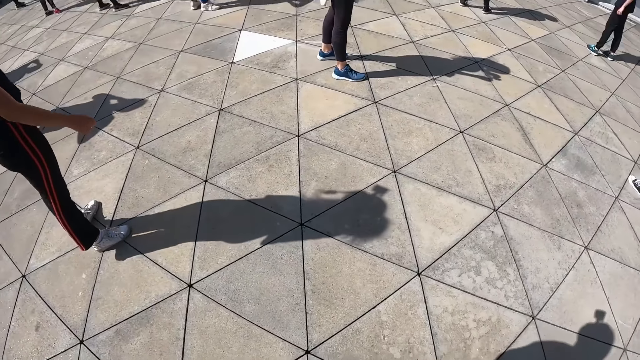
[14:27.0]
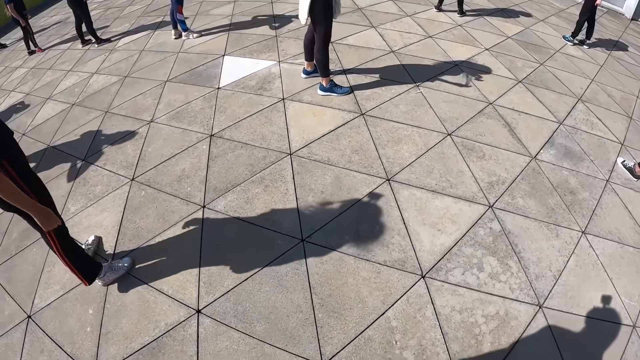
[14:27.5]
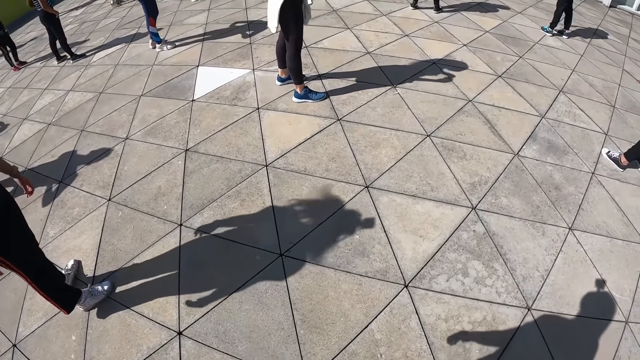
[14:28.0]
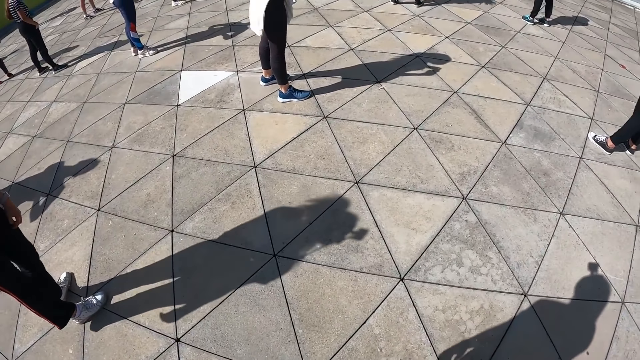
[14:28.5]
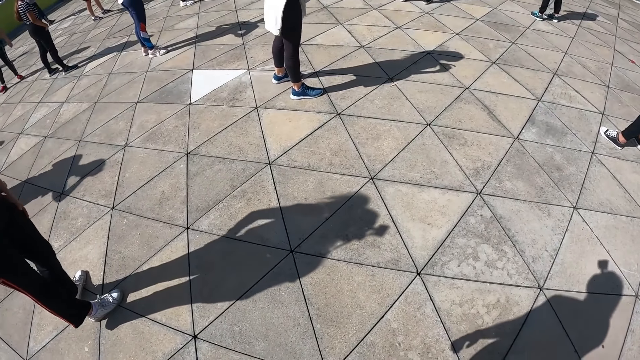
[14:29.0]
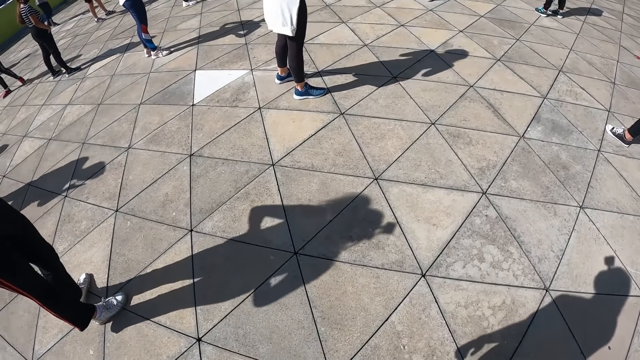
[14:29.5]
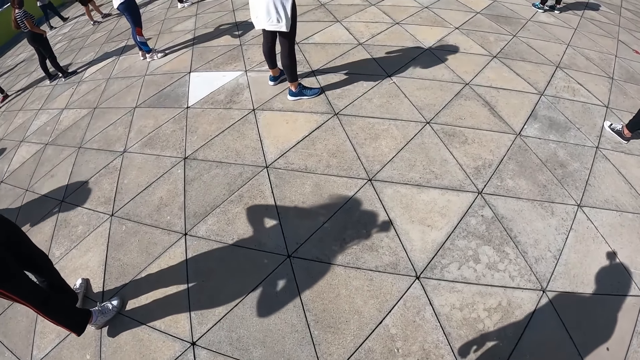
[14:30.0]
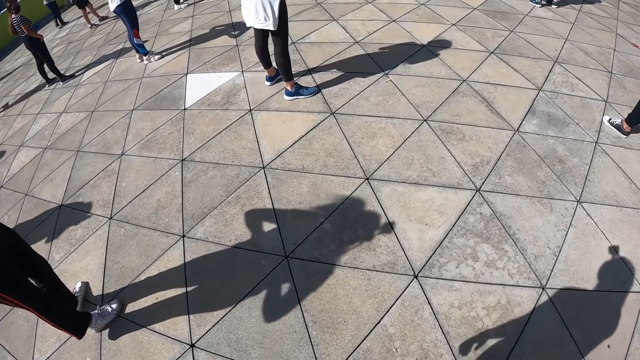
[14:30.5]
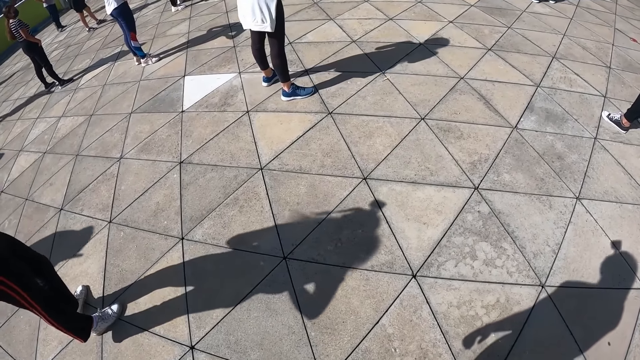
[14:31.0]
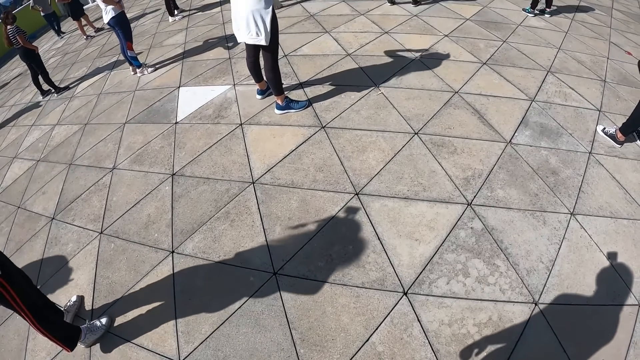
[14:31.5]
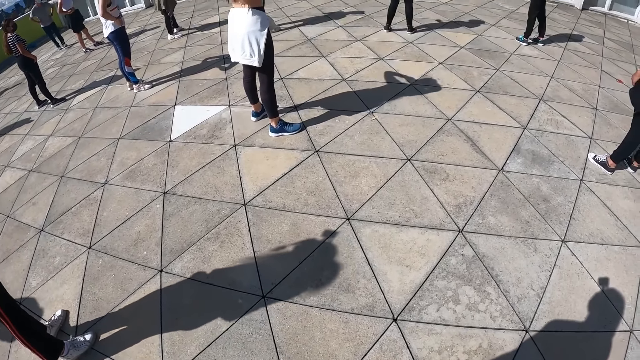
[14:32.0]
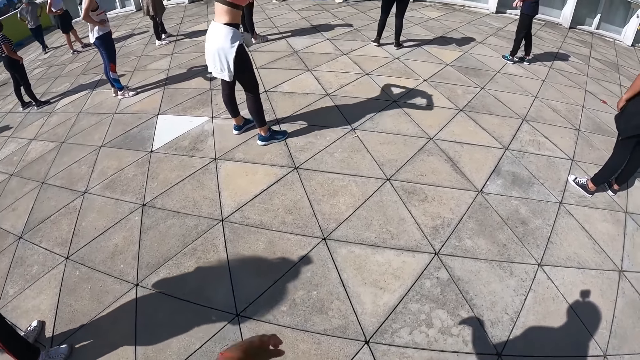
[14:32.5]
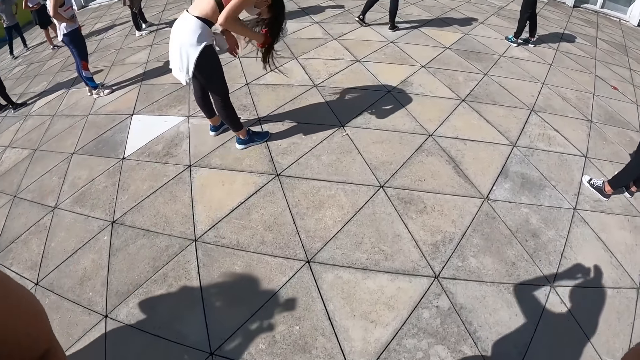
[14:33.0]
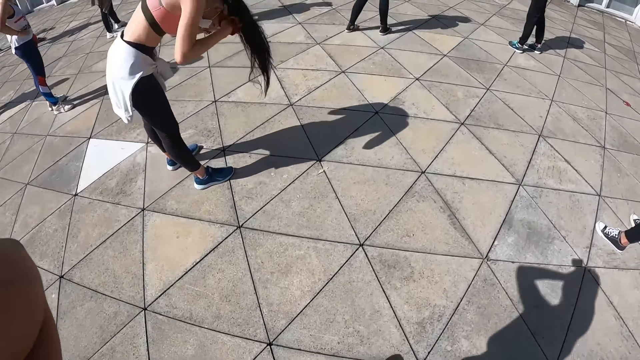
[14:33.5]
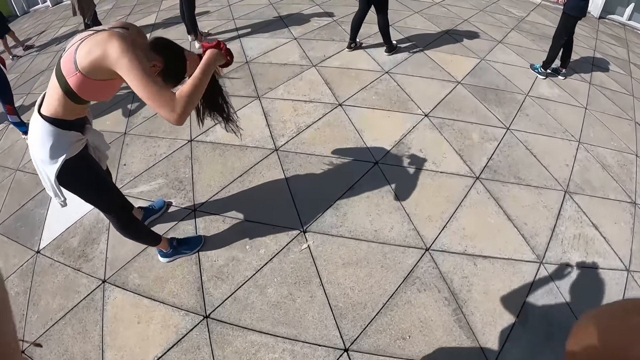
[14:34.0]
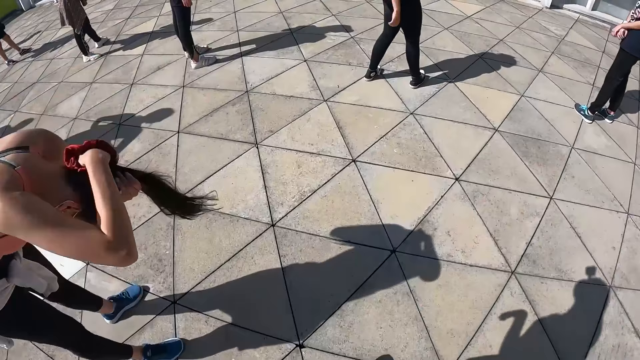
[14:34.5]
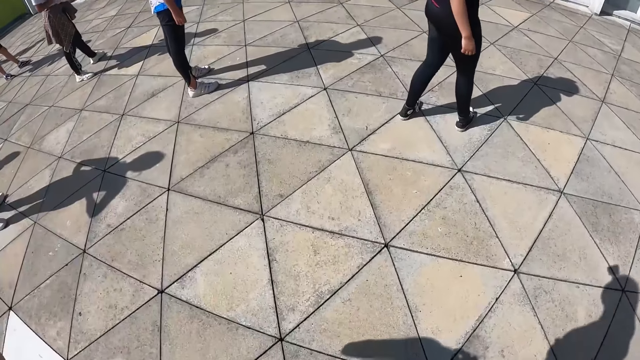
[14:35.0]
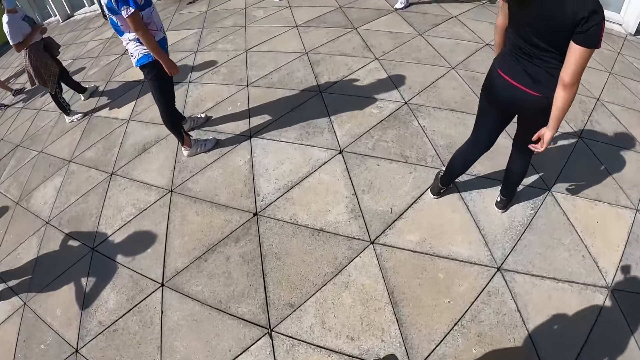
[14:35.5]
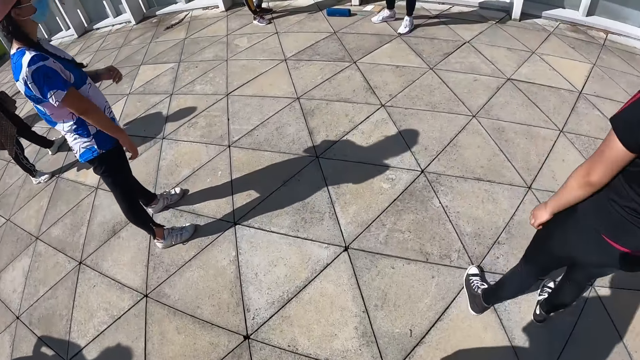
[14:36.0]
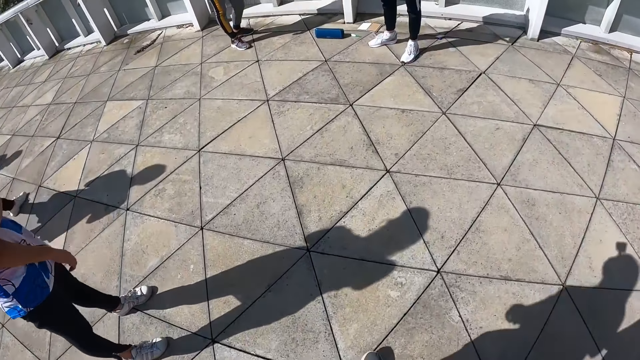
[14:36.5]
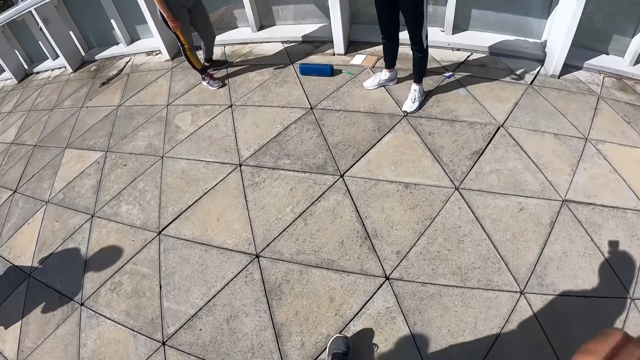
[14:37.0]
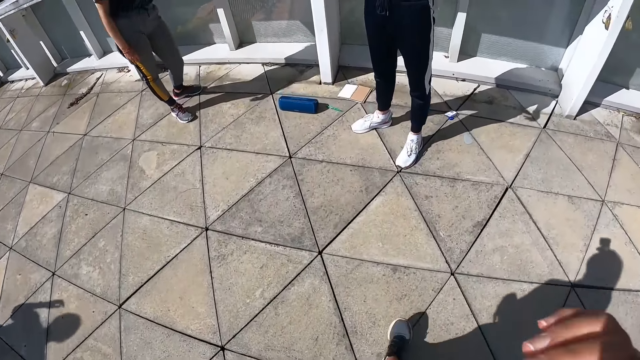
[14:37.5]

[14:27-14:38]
The camera wearer looks around. She moves her hands towards her head. A woman bends her head. The camera wearer moves towards a man. The woman packs her hair with her hands. The camera wearer lowers her hands. She walks around.

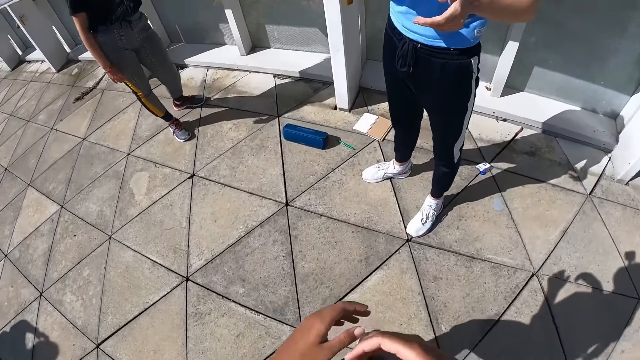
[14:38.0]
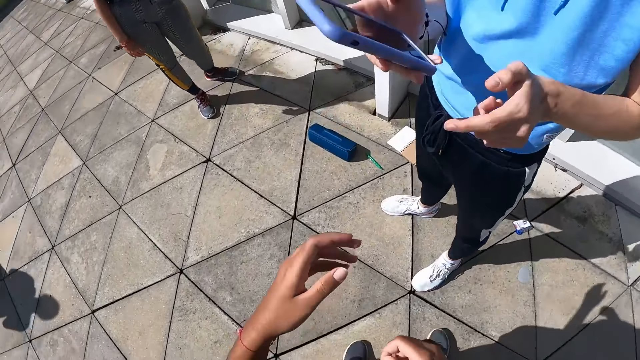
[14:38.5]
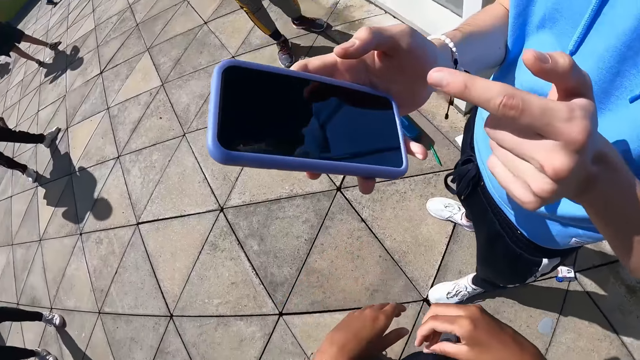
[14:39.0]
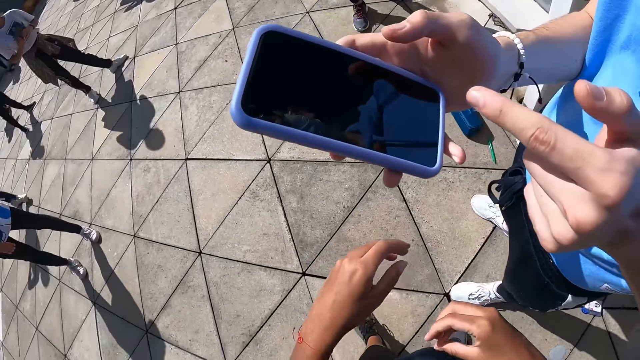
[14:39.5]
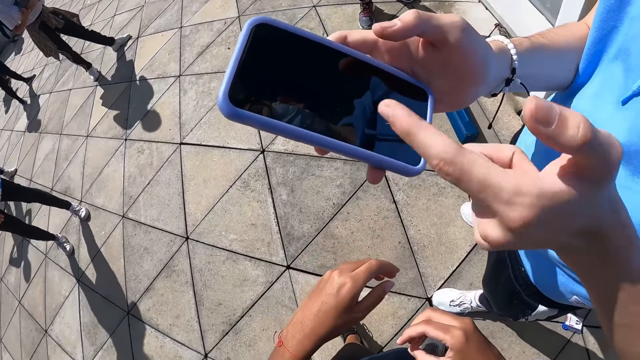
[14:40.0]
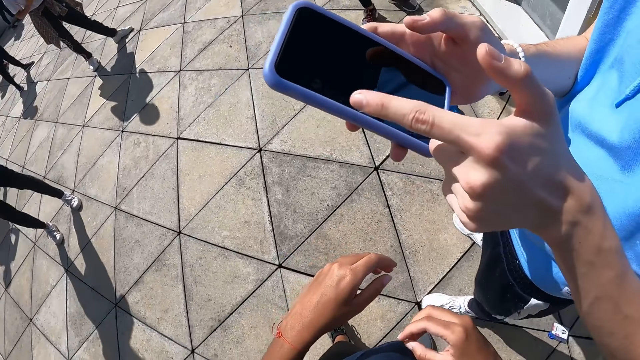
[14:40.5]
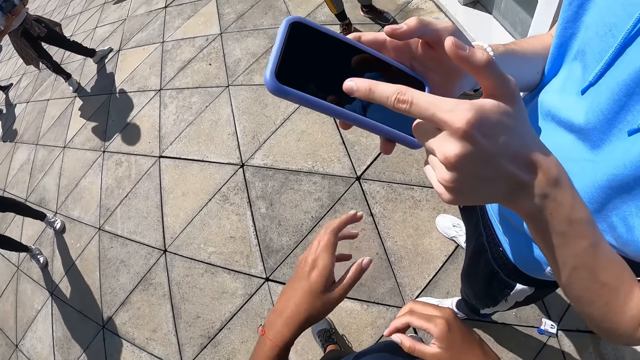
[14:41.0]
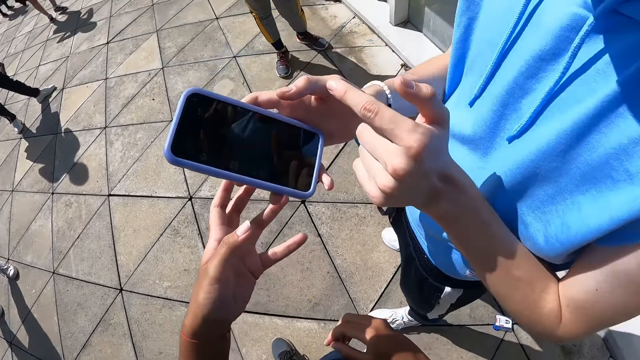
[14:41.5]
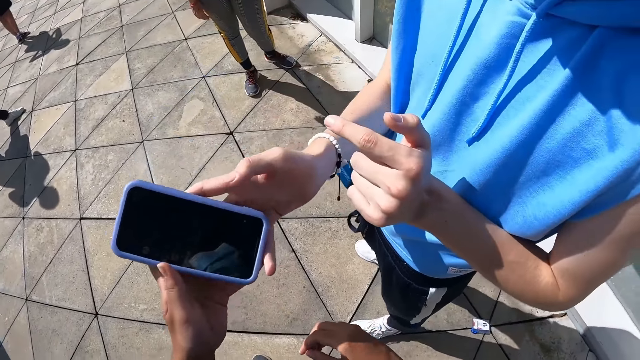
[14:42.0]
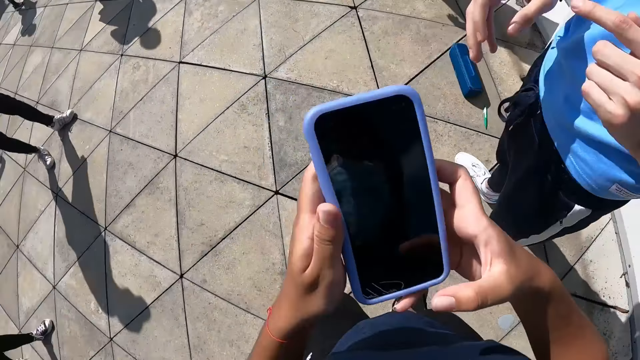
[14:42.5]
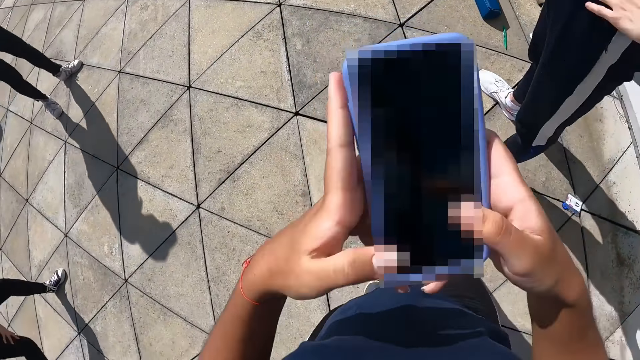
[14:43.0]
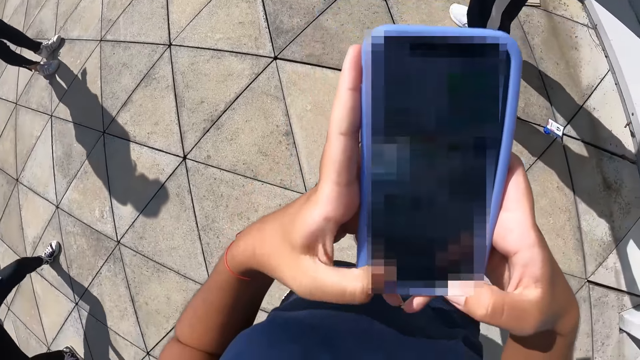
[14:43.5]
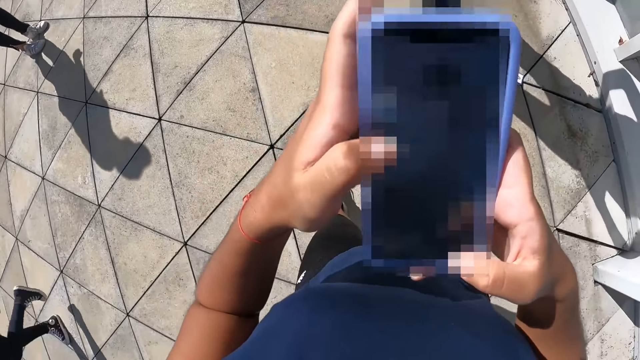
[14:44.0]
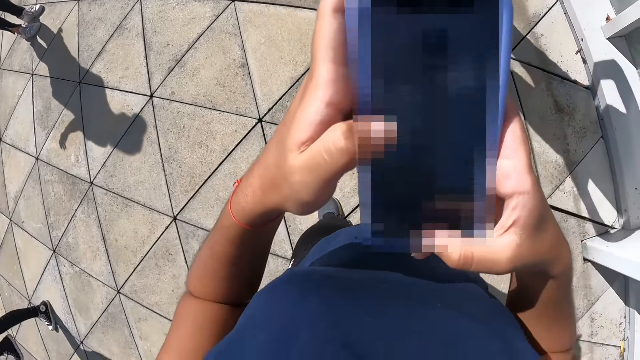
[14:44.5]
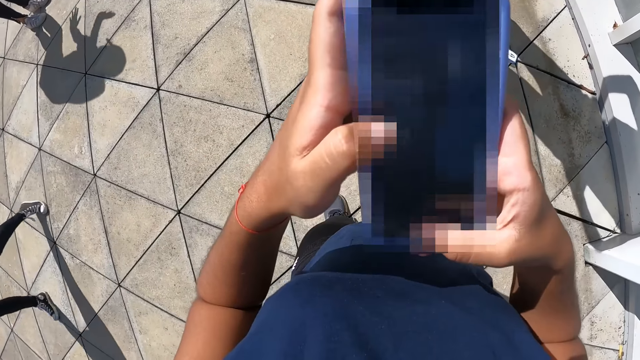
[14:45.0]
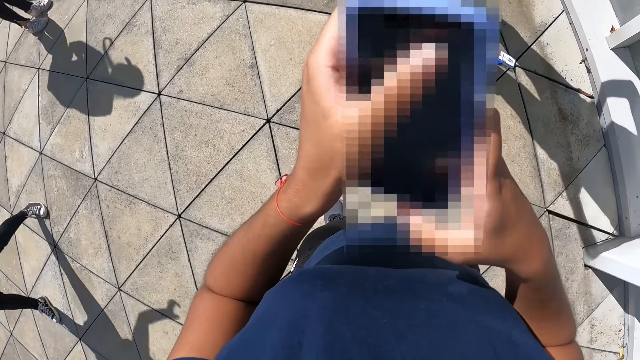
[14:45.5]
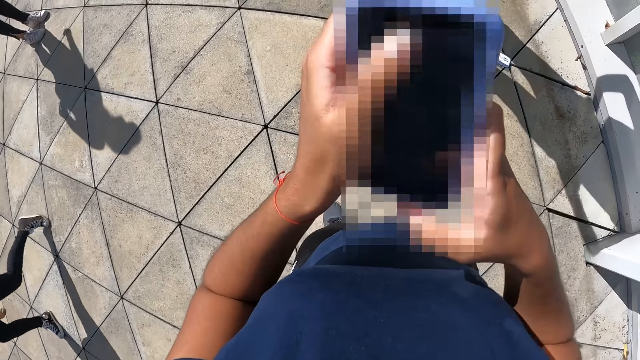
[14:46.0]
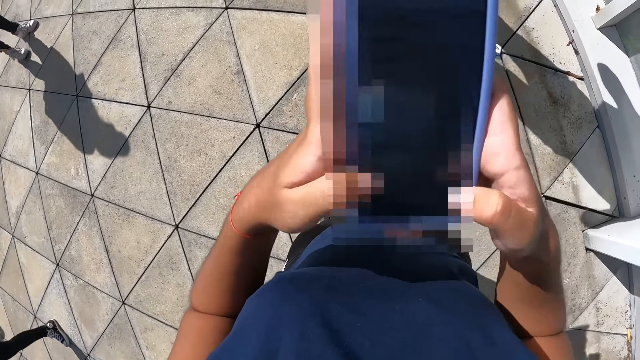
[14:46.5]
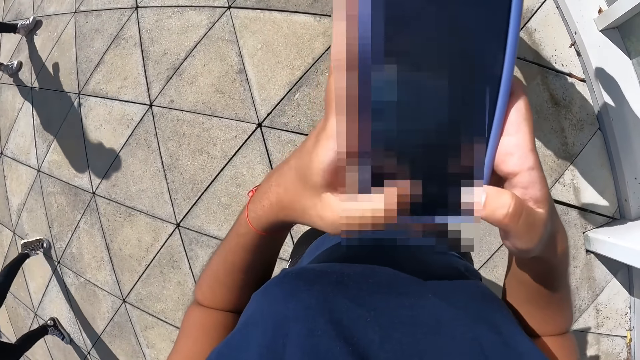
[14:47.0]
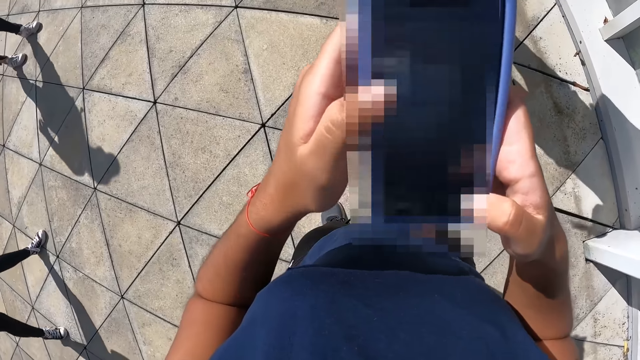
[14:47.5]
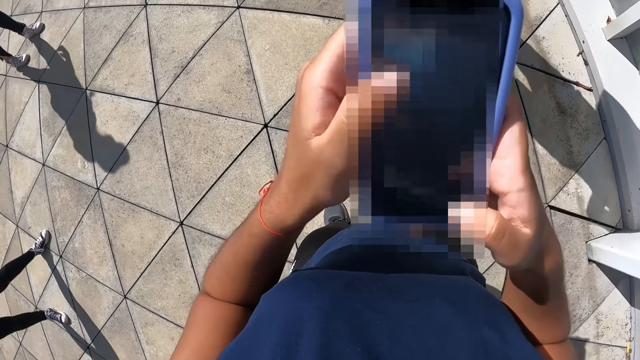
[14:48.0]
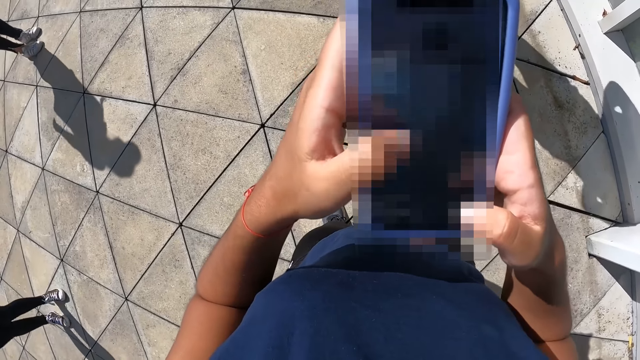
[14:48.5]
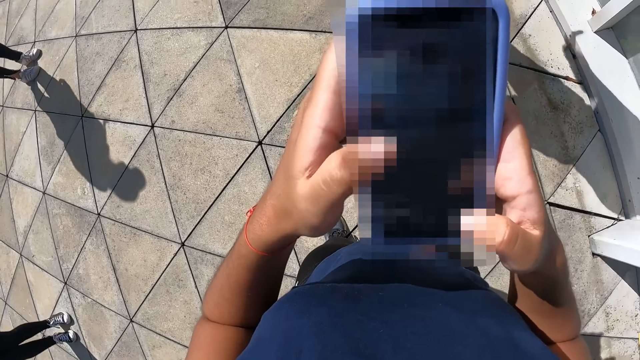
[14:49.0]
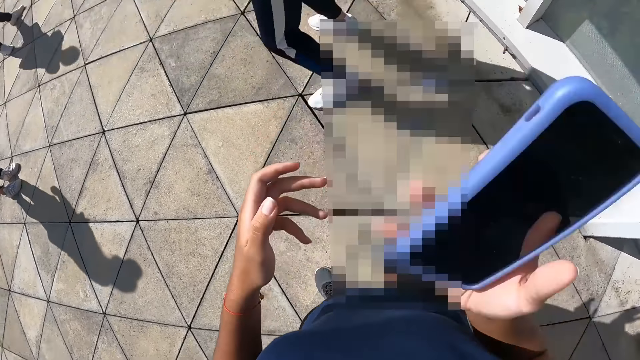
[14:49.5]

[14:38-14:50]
The camera wearer interacts with a man. She takes a phone from the man's left hand with her left hand. She holds the phone with both hands and presses the phone with both hands. She removes her left hand from the phone. She lifts the phone.
